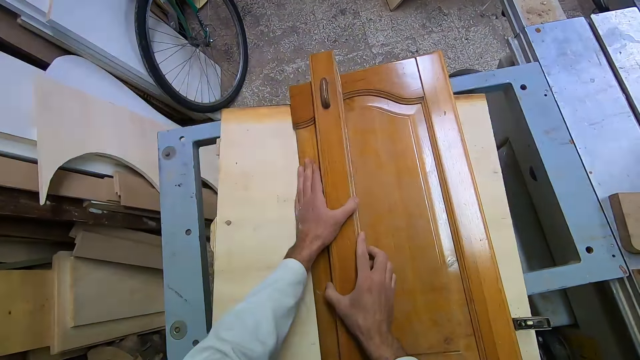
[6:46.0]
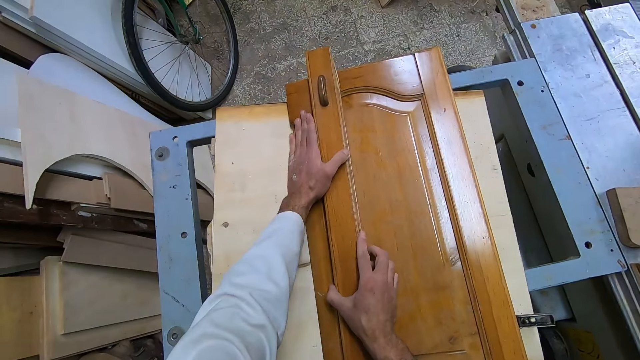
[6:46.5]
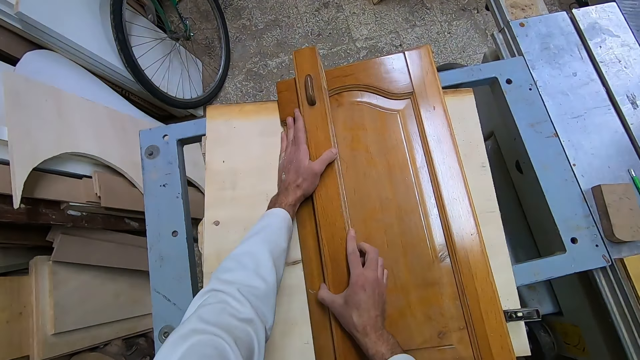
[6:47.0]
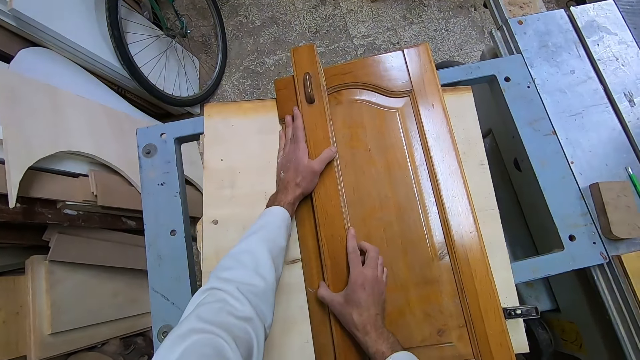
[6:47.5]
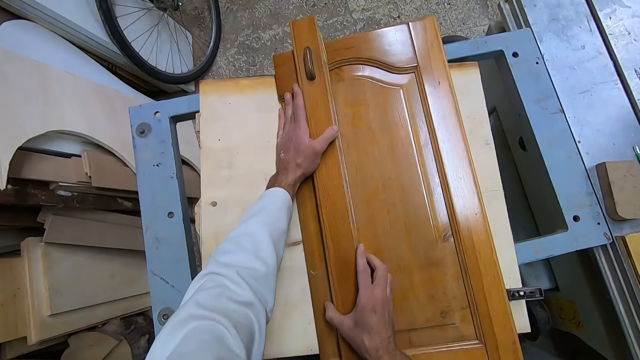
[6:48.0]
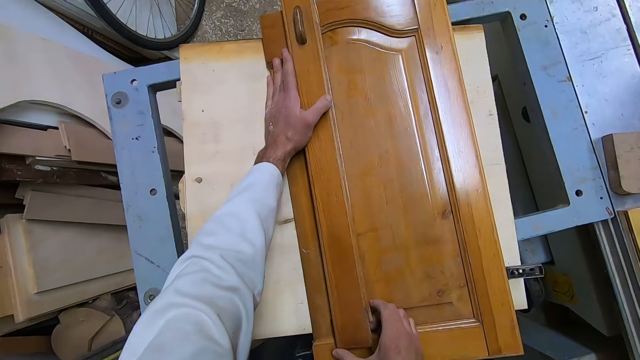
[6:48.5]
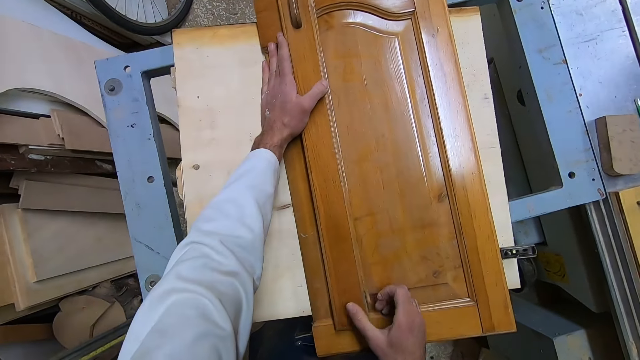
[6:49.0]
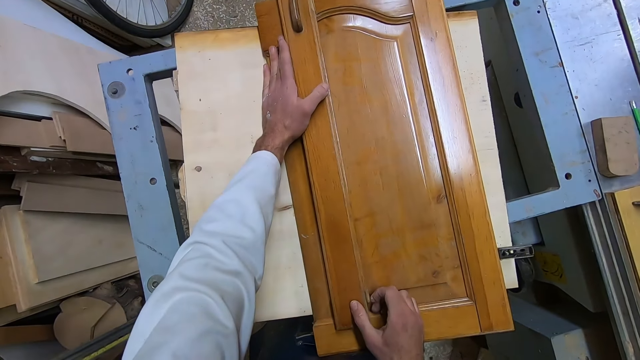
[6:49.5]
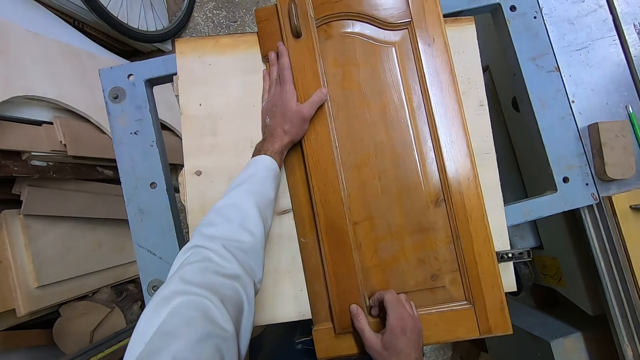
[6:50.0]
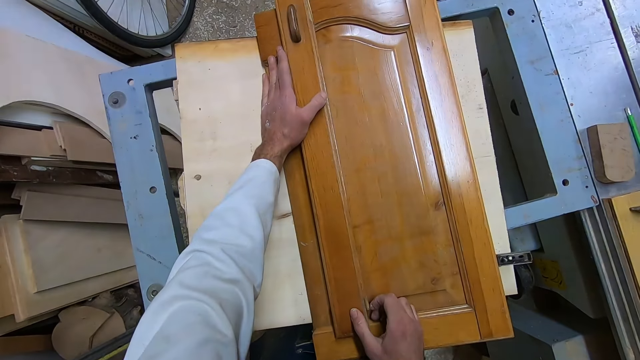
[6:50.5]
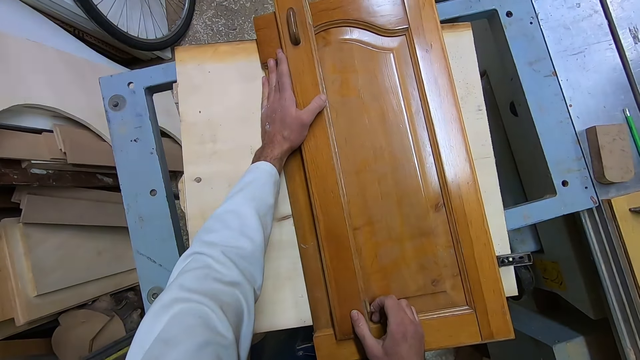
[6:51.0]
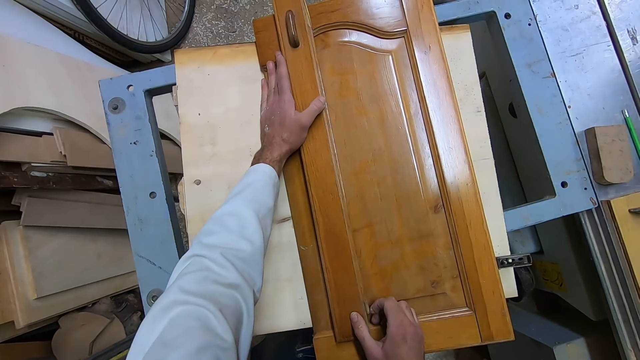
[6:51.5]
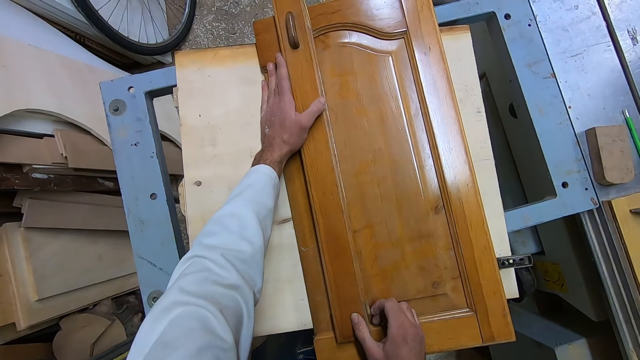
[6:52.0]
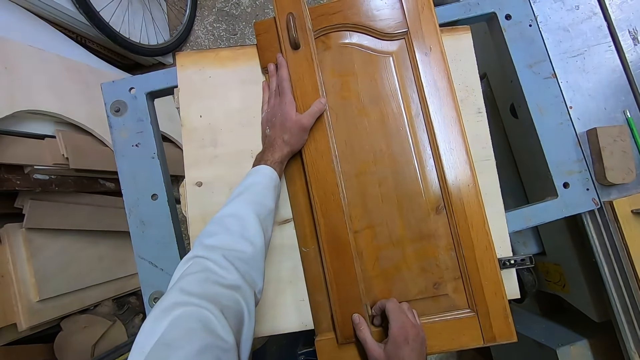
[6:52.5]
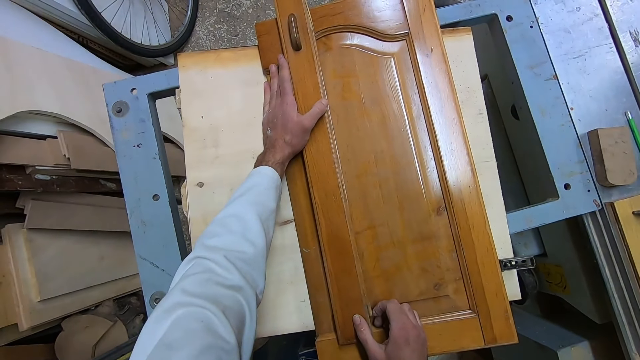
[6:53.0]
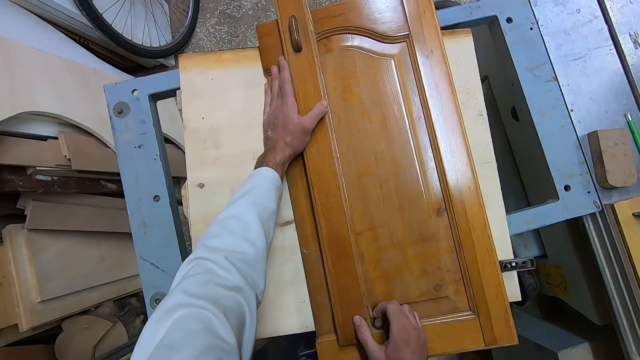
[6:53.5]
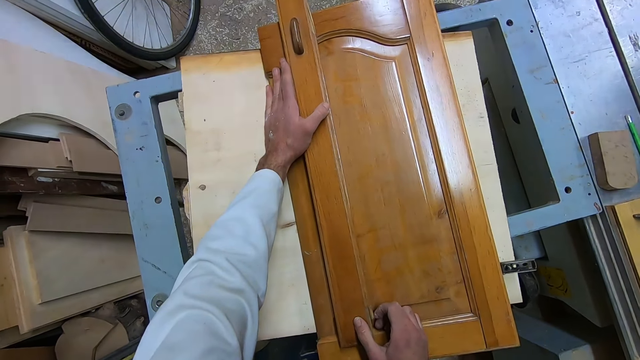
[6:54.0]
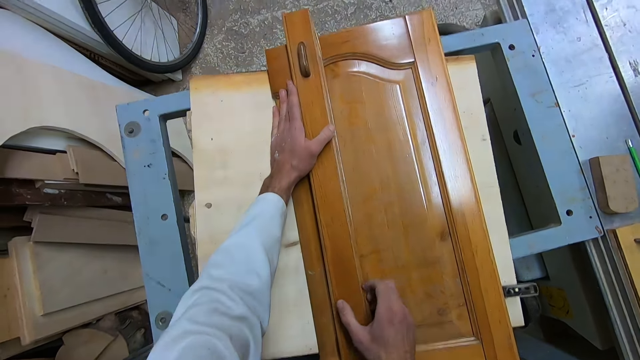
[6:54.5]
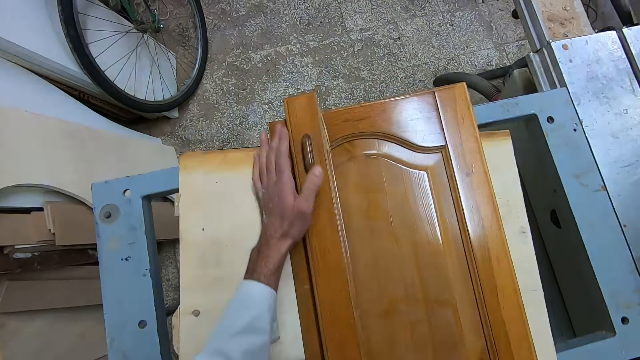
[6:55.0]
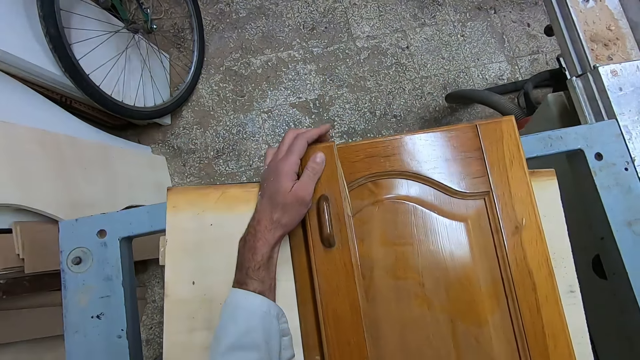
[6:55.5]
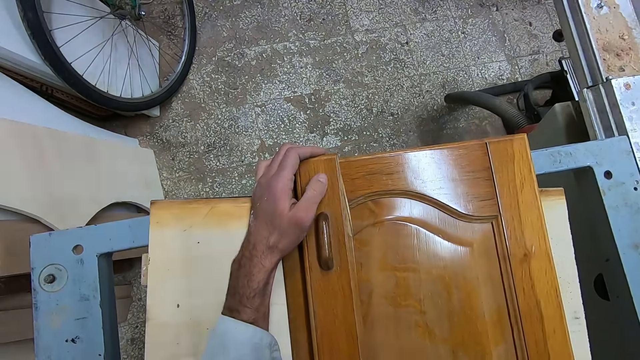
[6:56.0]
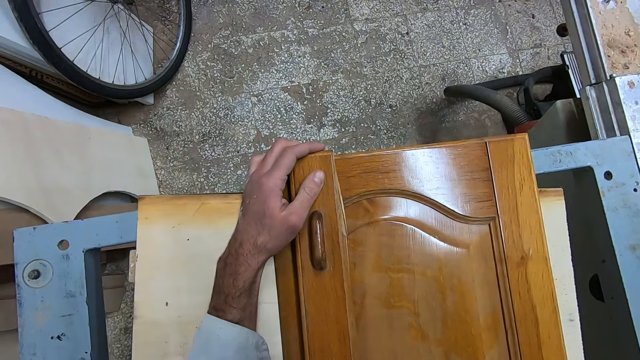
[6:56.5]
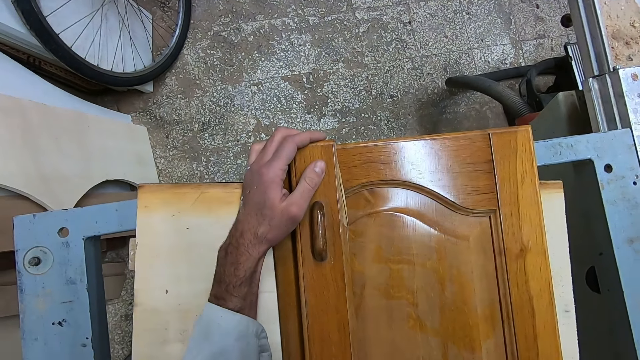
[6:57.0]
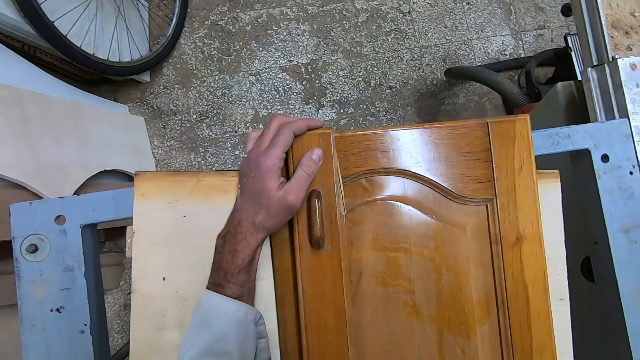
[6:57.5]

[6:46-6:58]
The camera wearer measures the width with the door stile or detached casing against the frame.

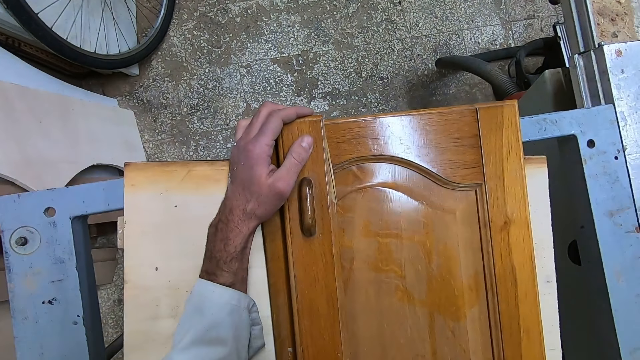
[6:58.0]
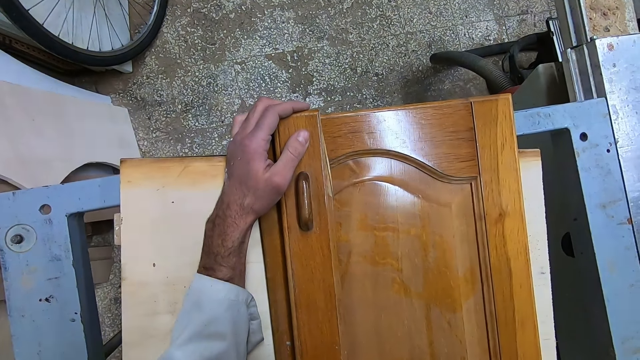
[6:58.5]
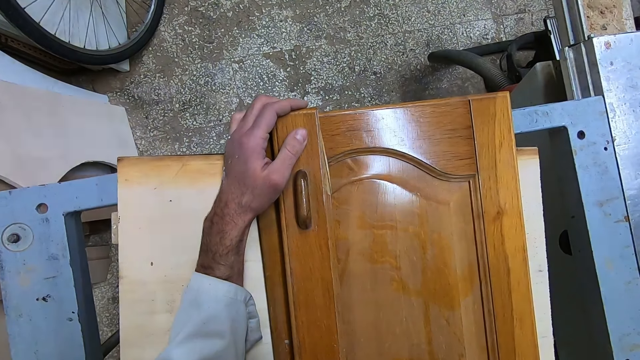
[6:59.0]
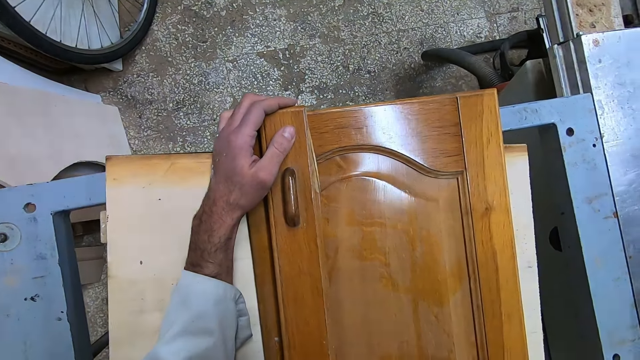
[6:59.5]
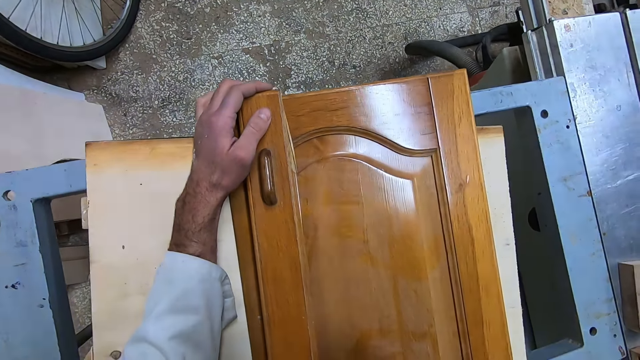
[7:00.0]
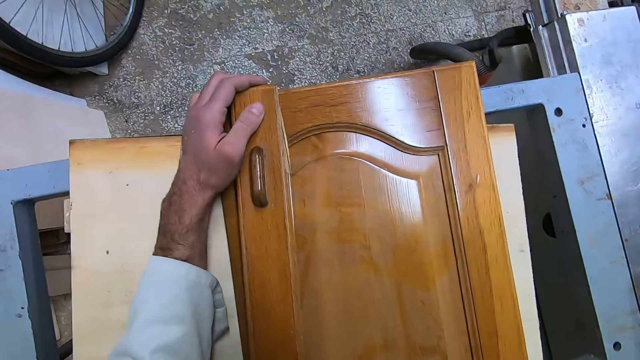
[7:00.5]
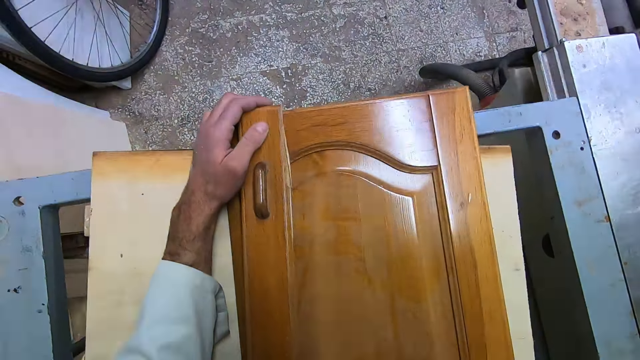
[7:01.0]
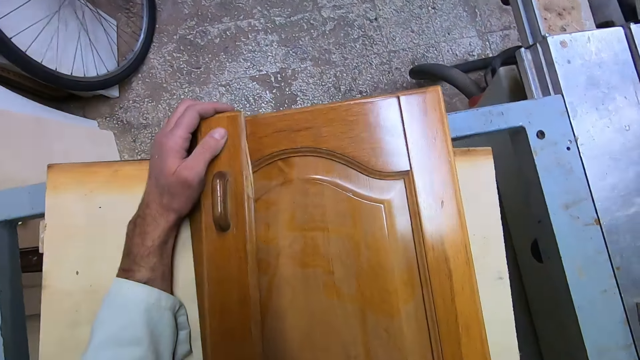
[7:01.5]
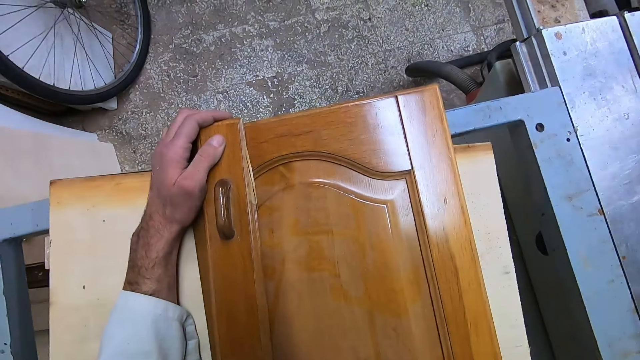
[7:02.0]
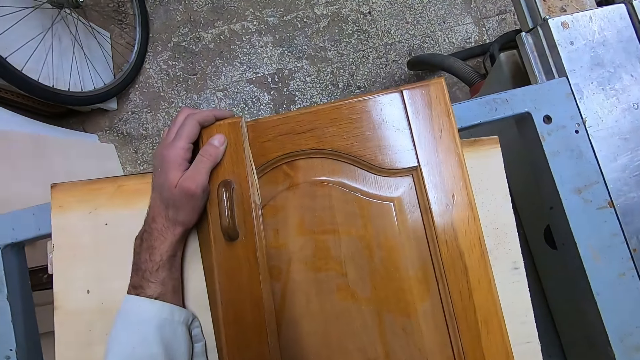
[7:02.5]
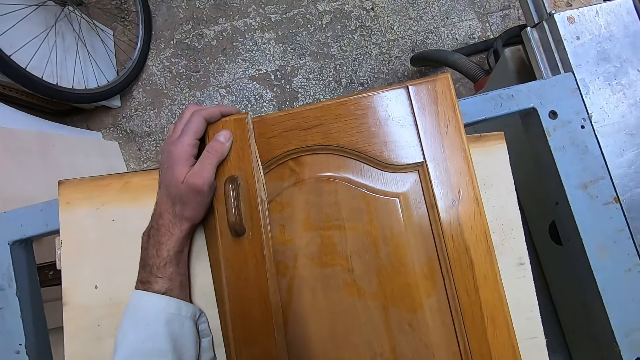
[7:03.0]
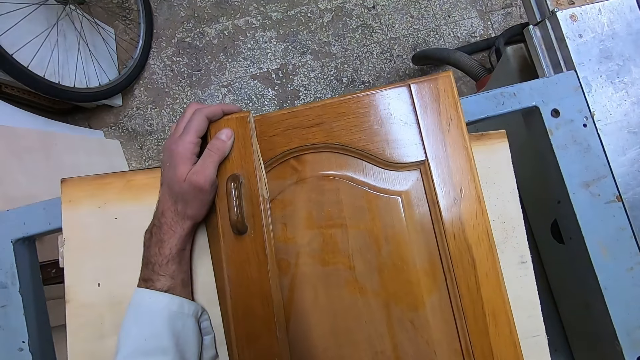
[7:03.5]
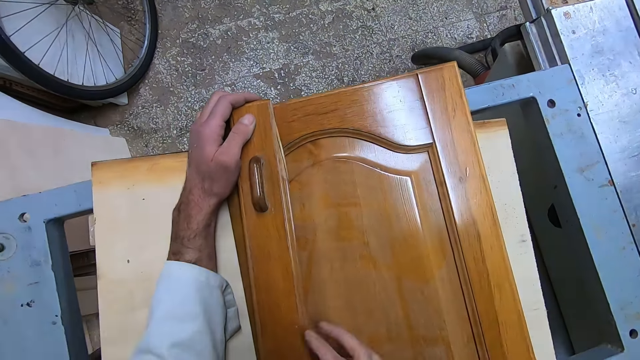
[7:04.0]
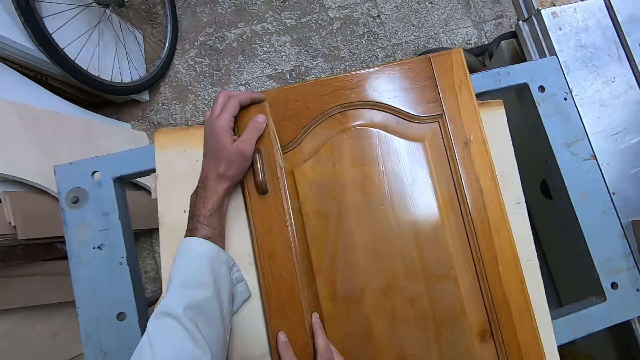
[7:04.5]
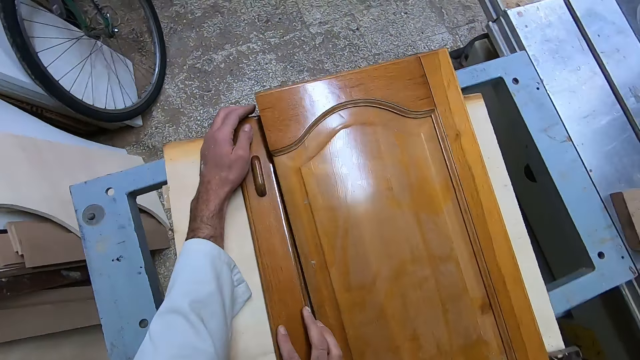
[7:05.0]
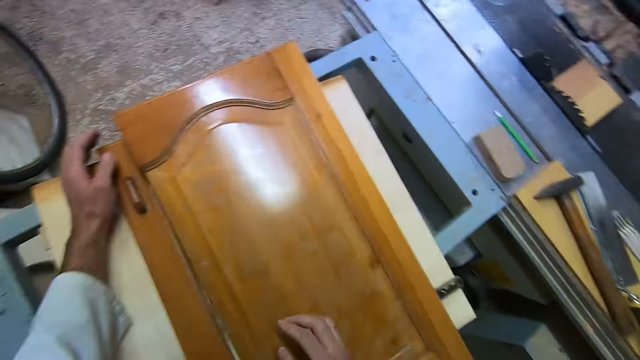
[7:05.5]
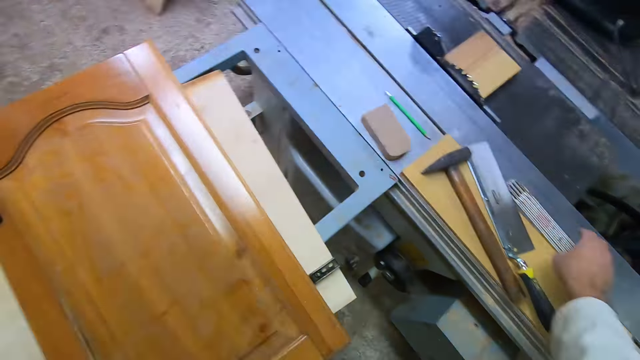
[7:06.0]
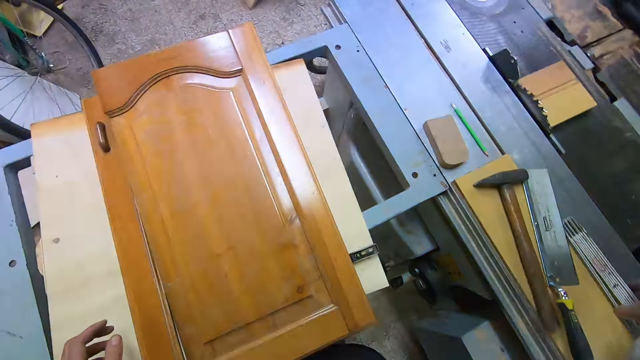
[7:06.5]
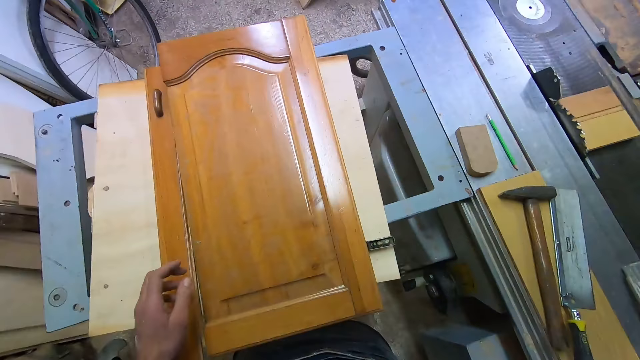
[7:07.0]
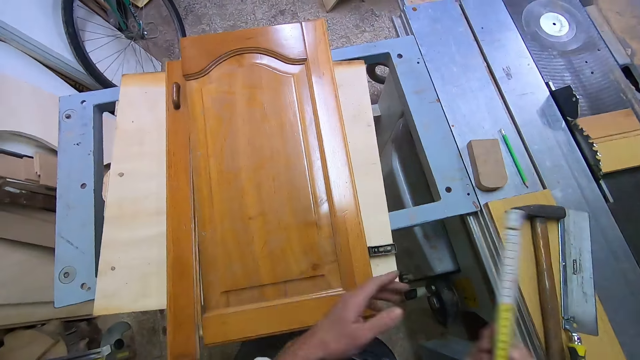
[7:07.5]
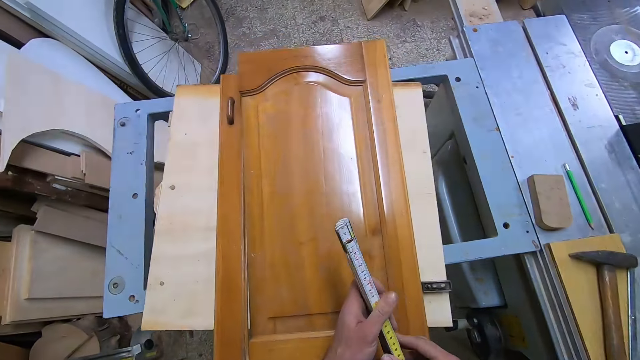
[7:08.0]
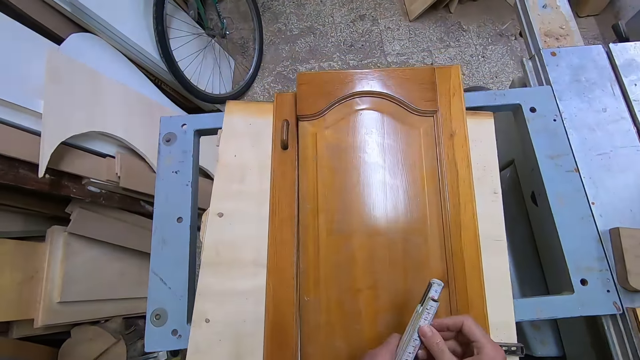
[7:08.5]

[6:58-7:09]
The camera wearer puts the door stile or detached casing on the table beside the frame. He picks up the measuring tape from the table to his right.
